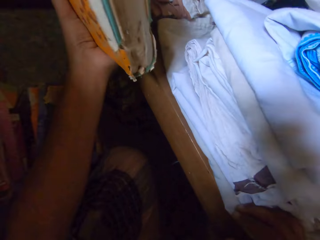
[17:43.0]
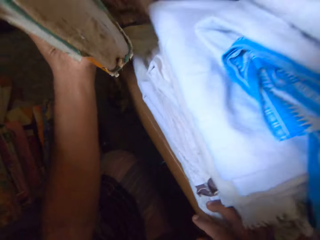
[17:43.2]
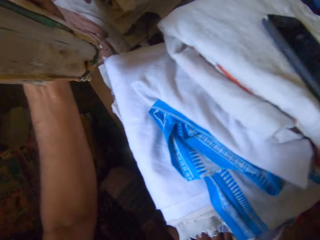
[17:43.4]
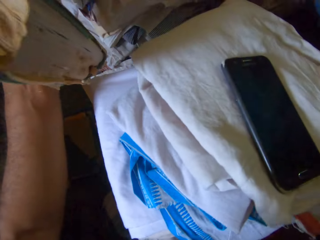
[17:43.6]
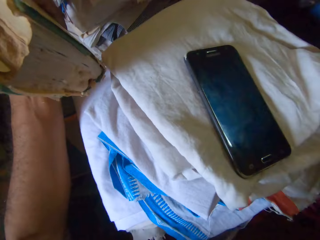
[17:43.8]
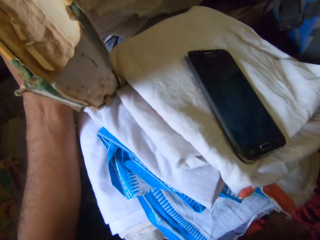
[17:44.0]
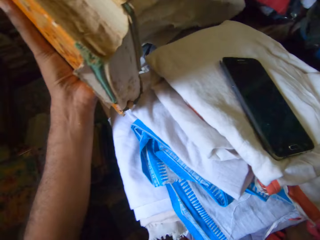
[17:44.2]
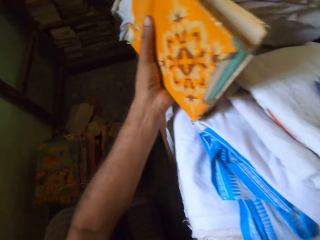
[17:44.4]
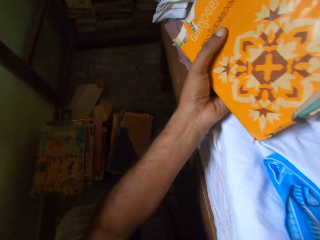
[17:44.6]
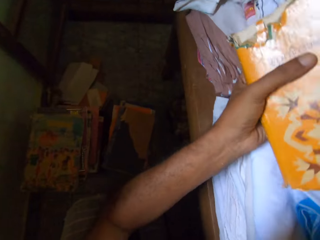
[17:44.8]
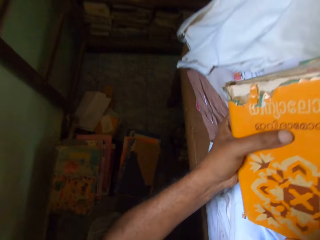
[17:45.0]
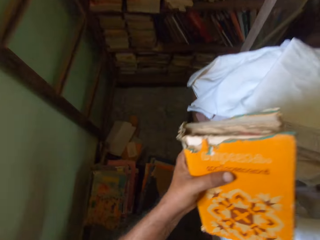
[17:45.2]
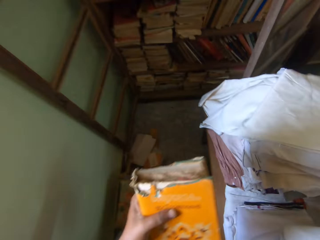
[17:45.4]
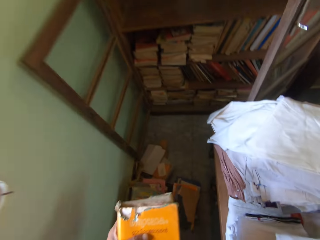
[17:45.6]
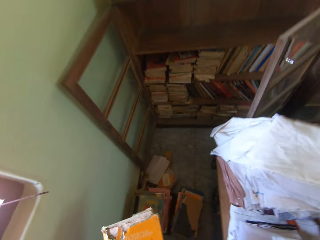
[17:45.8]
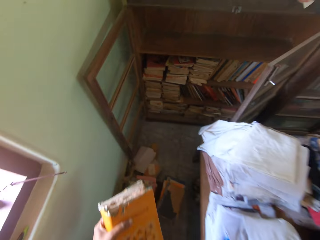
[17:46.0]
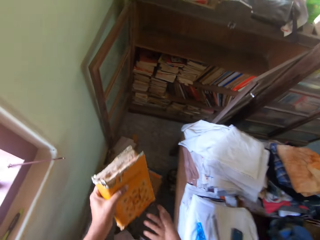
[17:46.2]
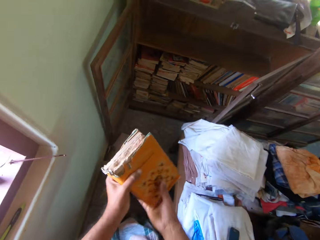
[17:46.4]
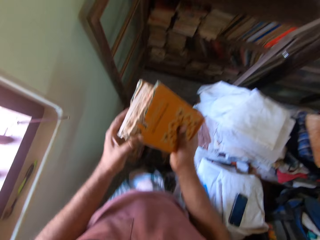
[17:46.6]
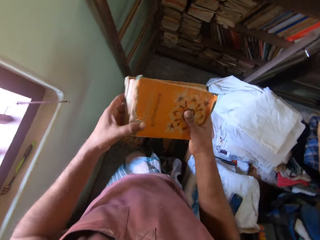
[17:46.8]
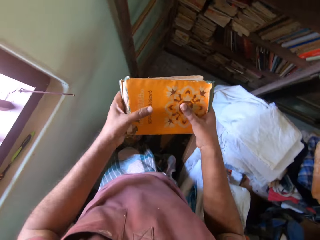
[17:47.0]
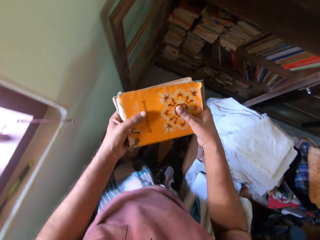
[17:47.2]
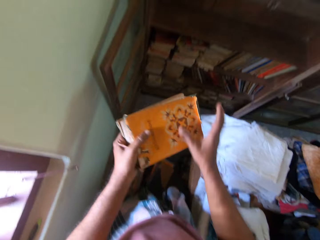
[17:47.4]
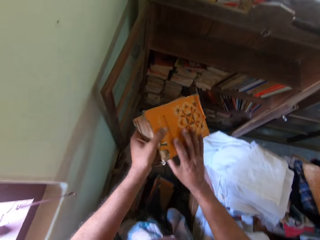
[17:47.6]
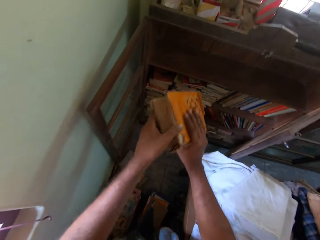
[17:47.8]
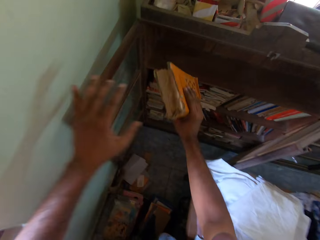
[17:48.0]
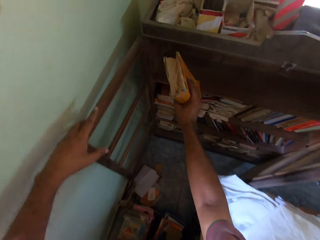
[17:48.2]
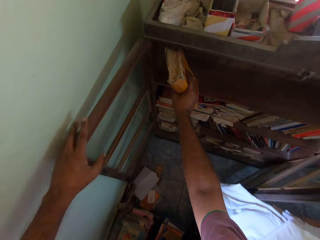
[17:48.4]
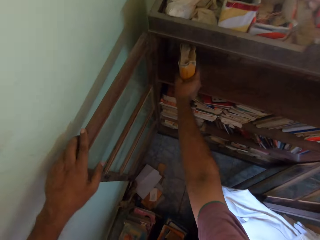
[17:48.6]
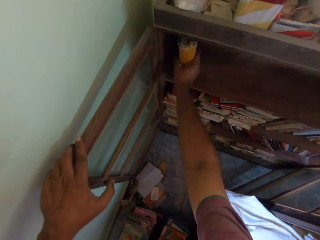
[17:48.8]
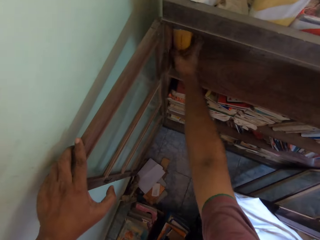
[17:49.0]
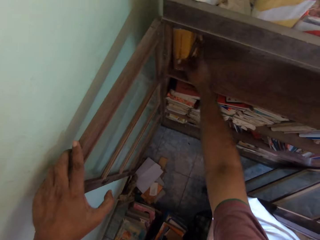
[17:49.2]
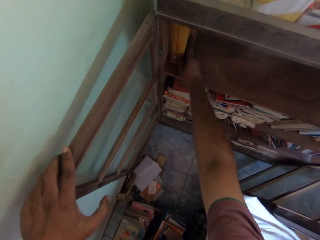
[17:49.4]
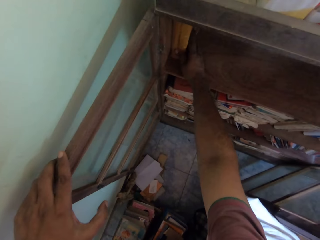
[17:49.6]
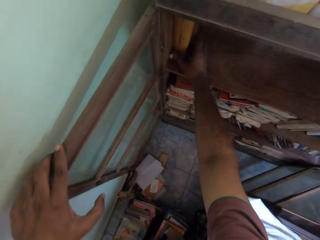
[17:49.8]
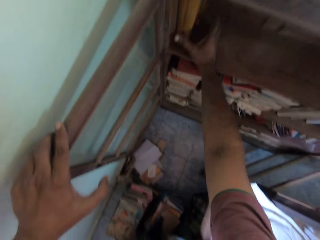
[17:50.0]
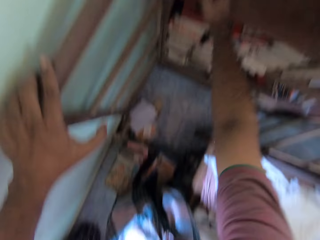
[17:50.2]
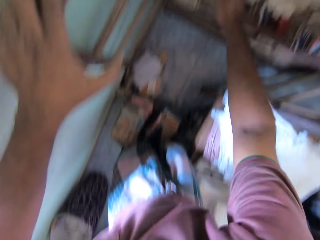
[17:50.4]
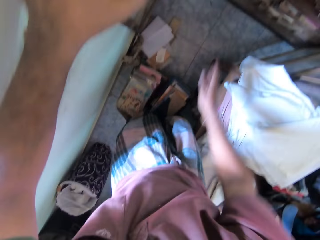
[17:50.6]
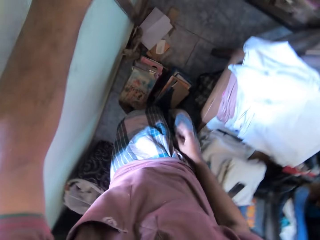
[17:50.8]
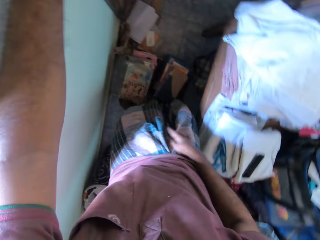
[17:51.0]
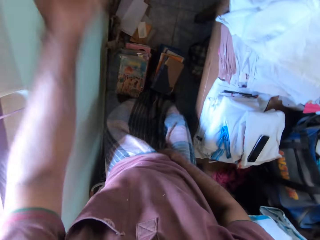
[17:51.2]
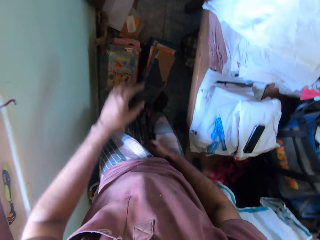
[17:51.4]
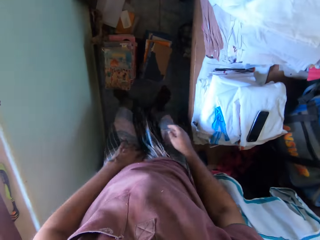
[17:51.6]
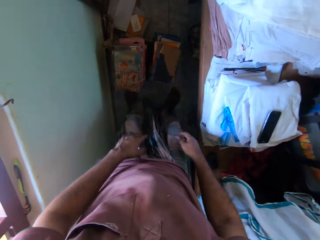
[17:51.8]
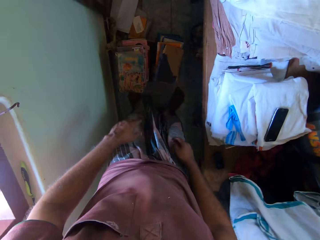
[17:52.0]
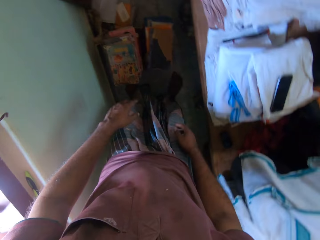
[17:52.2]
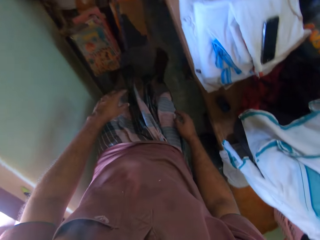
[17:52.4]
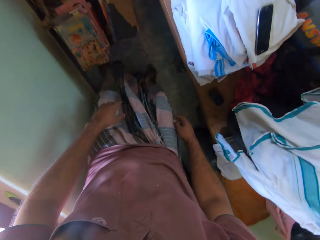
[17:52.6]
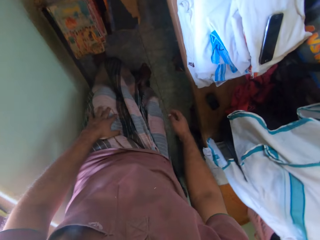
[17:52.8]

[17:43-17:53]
The camera wearer rests his right hand on a bed. He picks books. He stands. He holds the book with his hands. He holds a shelf door with his left hand. He puts the book in the shelf with his right hand.

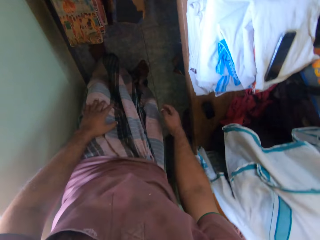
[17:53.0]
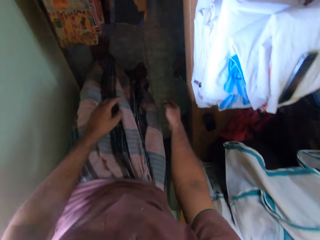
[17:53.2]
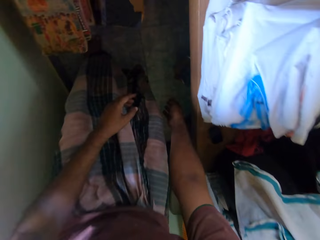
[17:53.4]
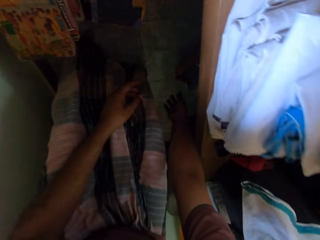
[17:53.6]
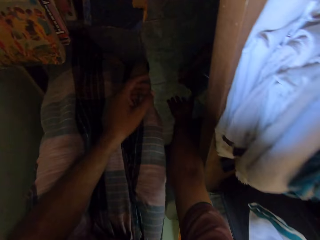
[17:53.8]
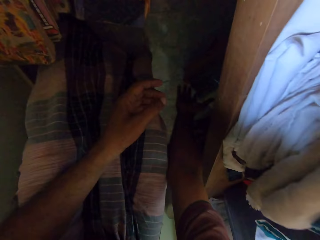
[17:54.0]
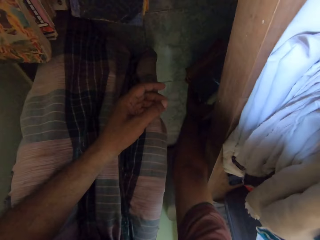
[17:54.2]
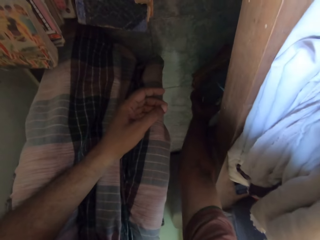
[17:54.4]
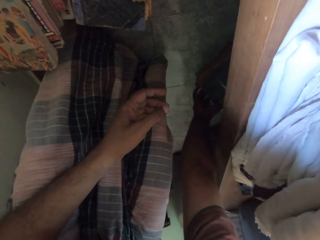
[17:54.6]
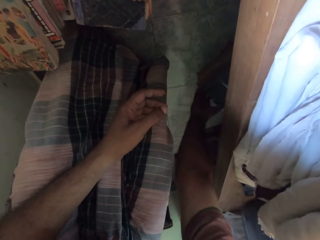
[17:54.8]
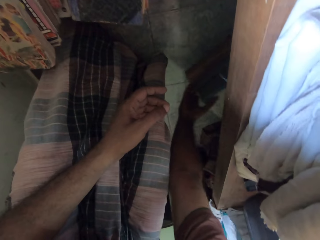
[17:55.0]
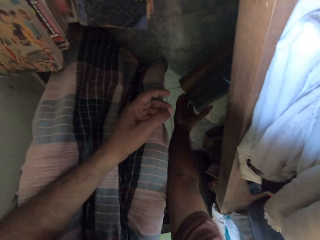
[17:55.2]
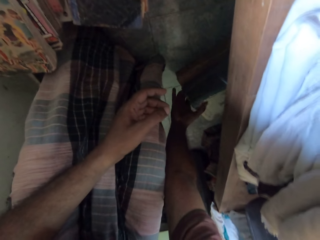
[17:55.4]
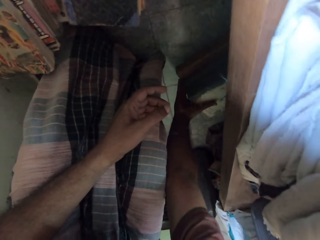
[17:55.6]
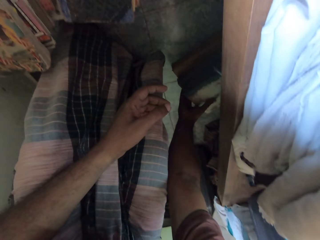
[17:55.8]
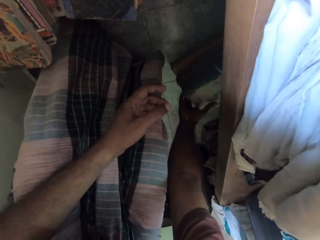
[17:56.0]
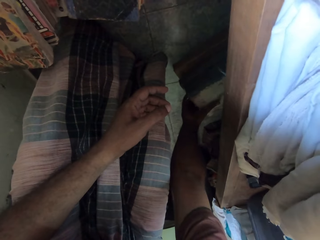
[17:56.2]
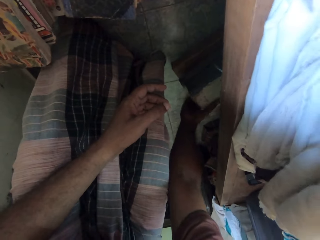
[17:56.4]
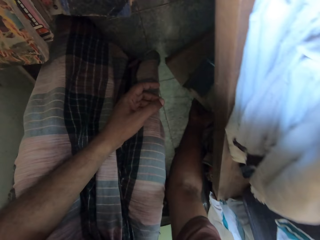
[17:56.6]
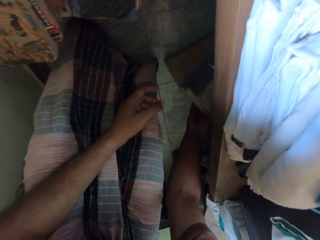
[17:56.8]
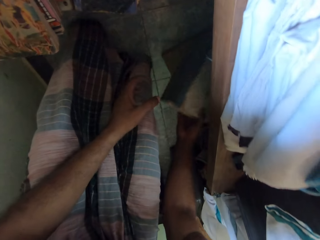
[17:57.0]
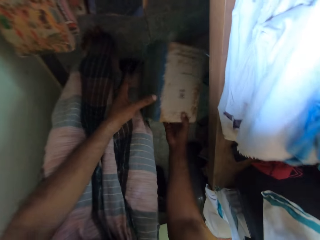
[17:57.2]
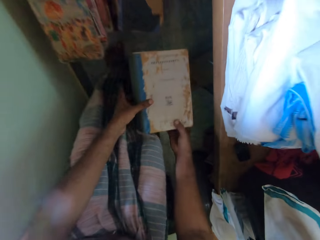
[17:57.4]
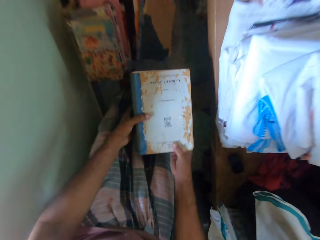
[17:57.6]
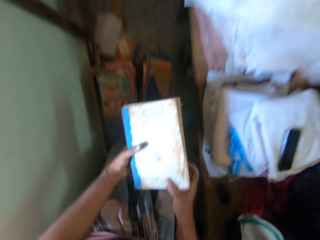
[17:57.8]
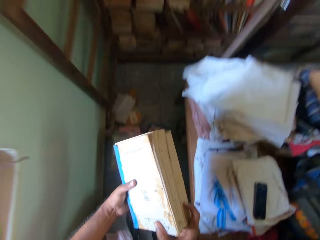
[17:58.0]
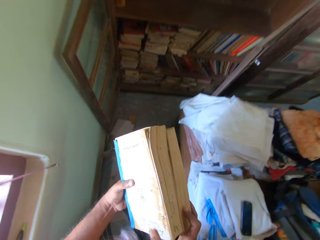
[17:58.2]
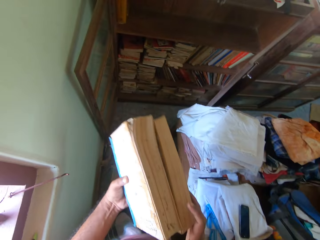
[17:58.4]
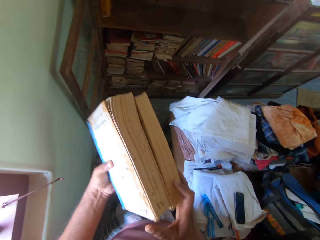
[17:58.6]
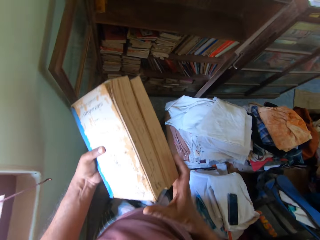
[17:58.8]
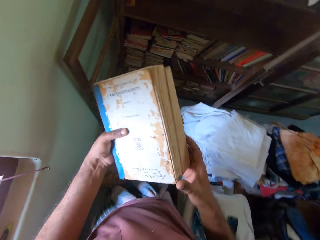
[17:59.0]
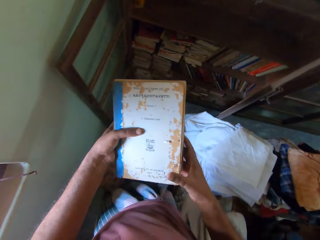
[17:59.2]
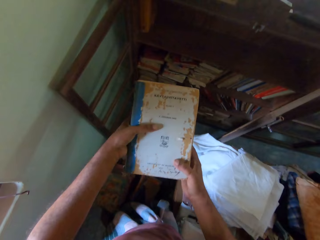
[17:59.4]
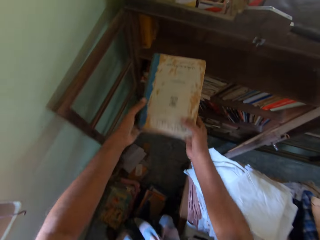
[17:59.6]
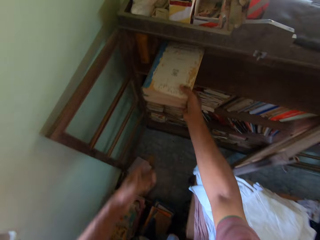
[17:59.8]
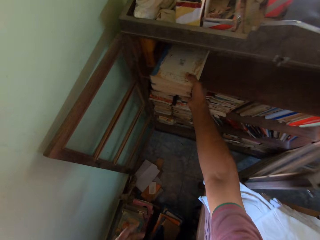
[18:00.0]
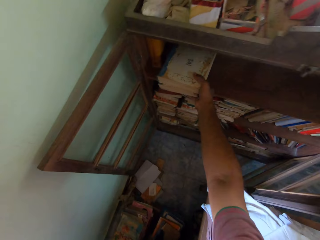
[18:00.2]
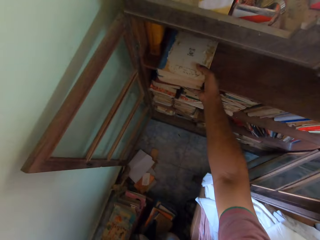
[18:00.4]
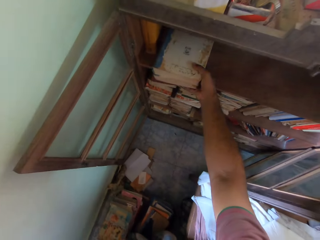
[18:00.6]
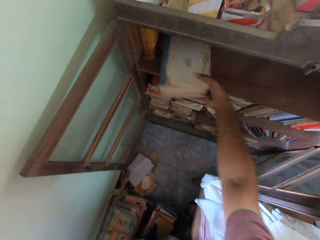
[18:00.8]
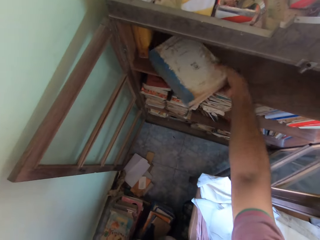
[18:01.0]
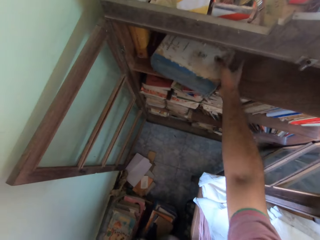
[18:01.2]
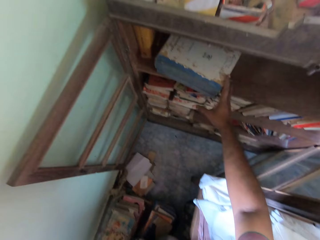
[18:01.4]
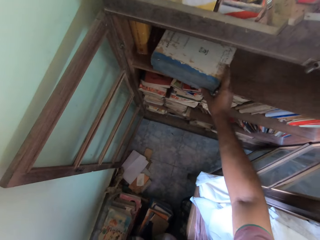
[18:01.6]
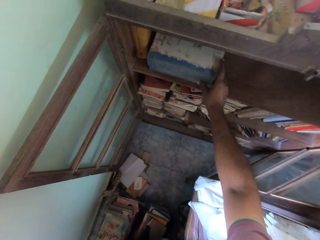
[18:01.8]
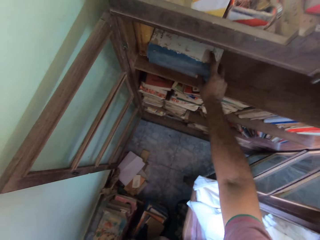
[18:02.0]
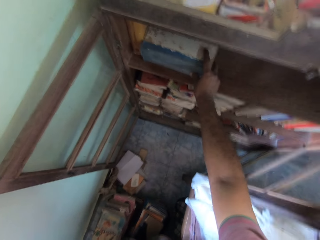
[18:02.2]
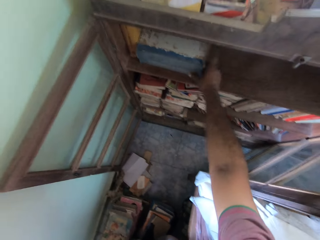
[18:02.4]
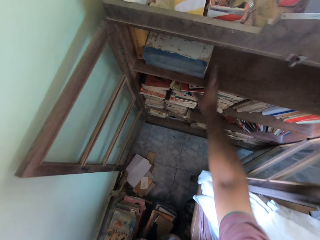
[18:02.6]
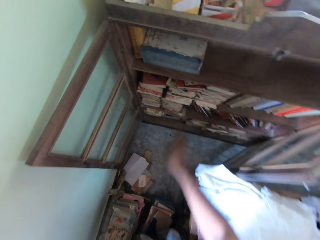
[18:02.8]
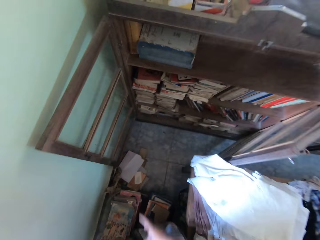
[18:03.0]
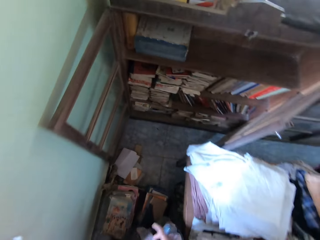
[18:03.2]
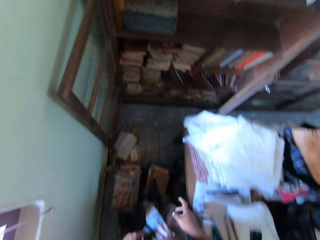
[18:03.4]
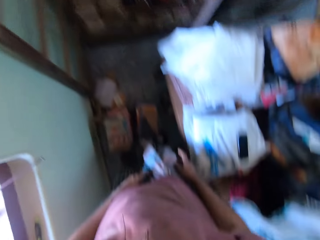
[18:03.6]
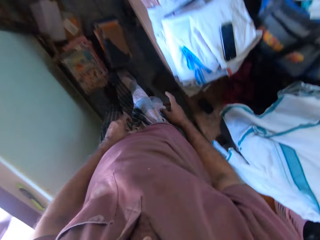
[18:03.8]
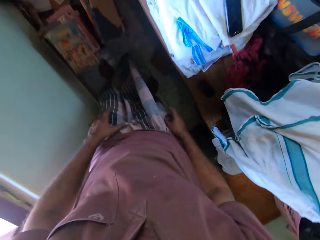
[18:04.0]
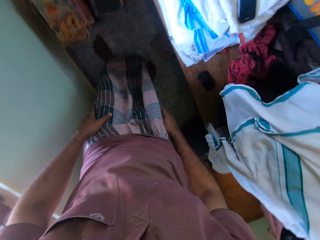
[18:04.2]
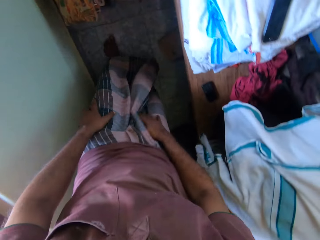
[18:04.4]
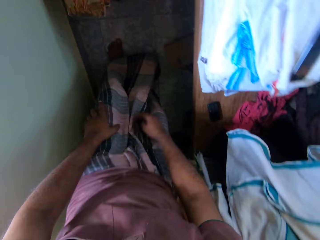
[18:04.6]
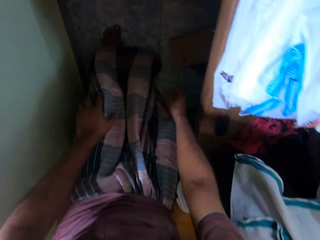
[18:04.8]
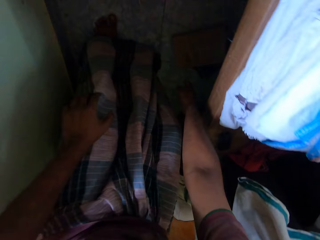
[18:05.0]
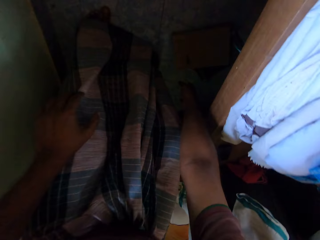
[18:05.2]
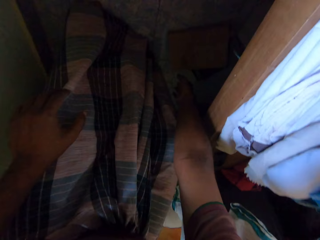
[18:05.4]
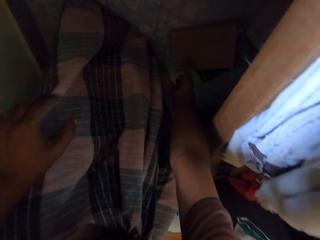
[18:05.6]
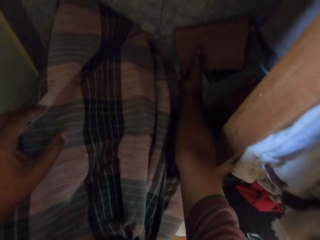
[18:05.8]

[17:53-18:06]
The camera wearer picks a book from the stack on the floor with his right hand. He holds the book with his hands. He puts the book in the shelf with his right hand.
